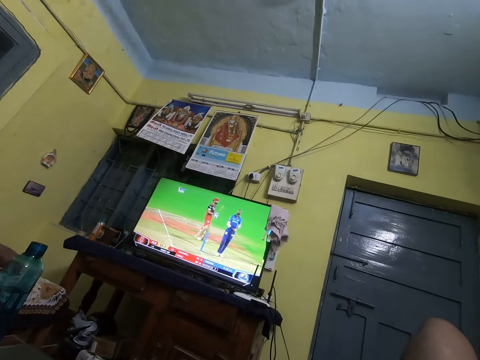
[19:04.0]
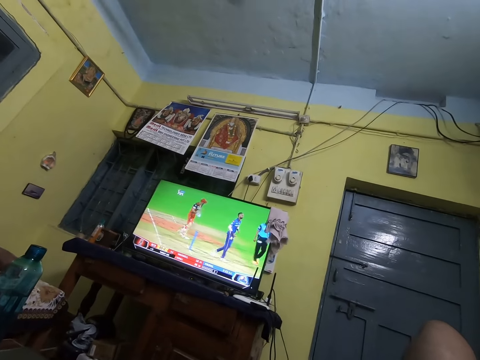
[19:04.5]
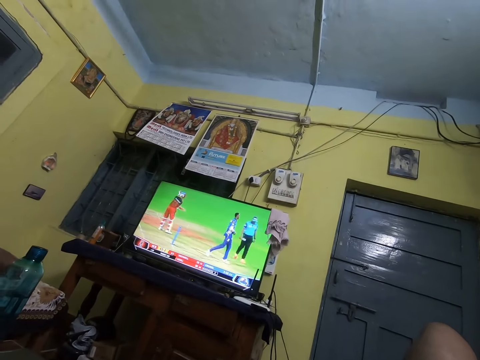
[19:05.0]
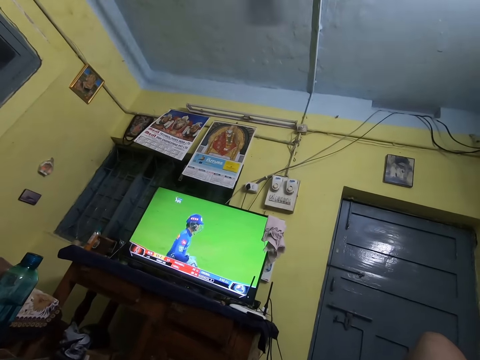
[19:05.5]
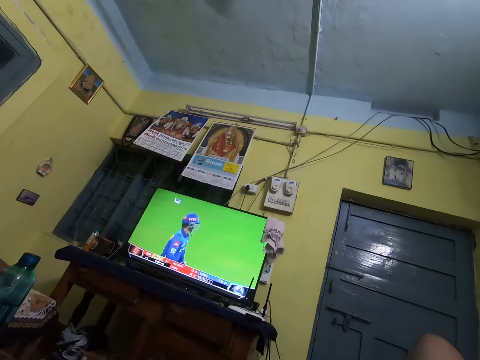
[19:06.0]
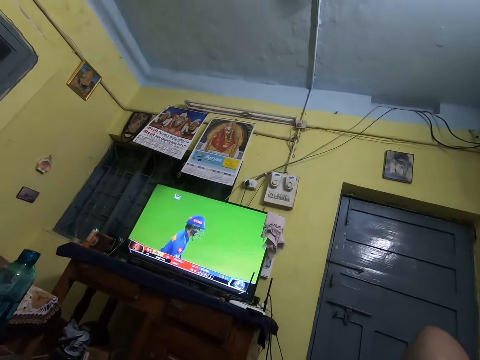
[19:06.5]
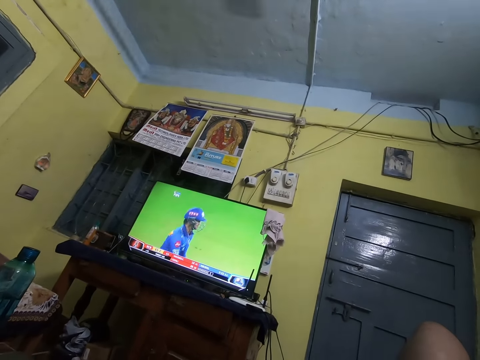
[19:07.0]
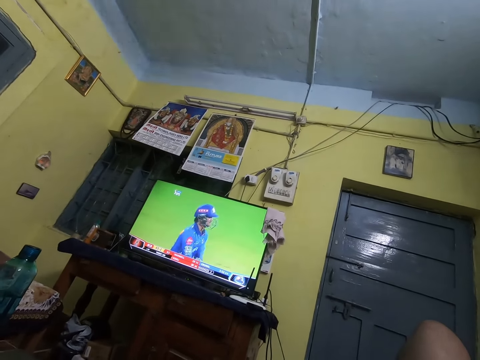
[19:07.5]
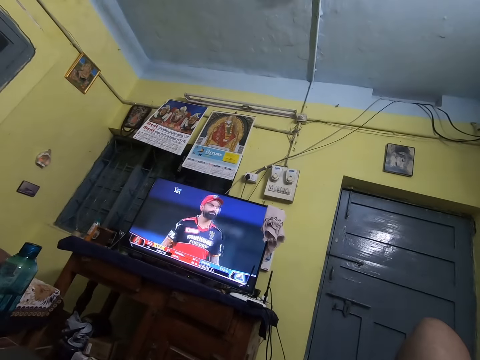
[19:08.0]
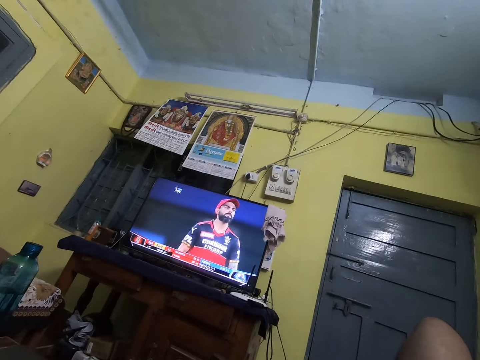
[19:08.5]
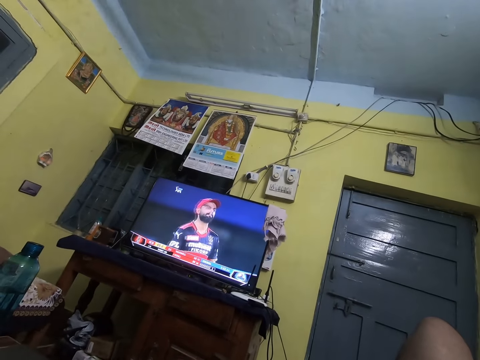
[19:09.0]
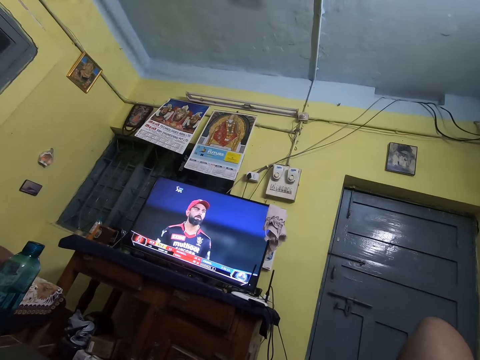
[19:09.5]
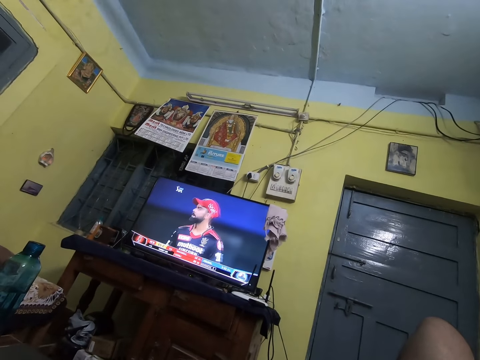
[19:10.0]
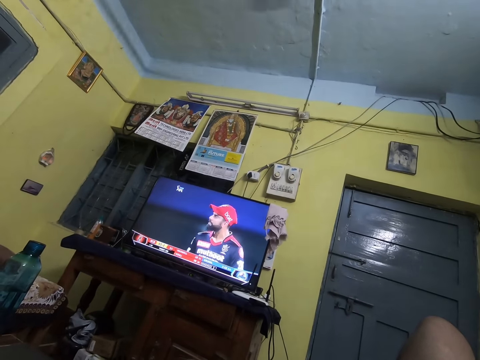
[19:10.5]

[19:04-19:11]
The camera wearer clears his throat.

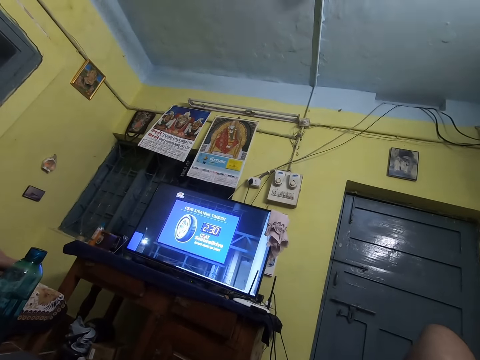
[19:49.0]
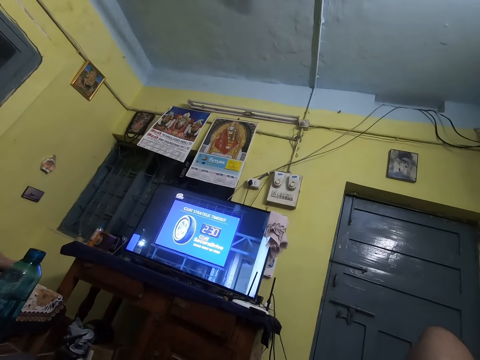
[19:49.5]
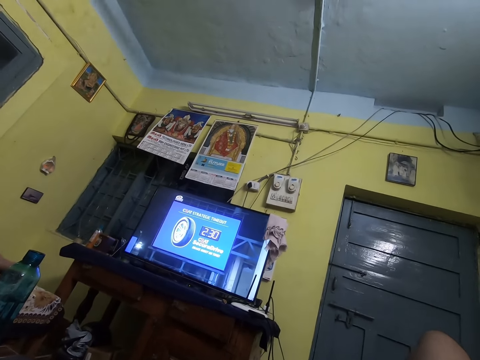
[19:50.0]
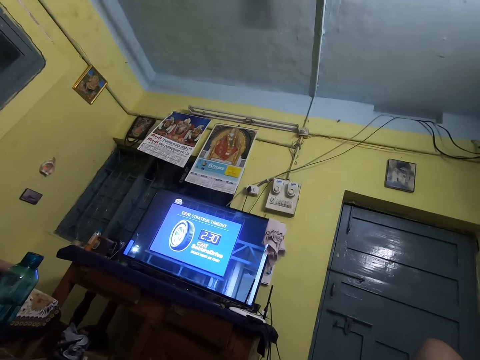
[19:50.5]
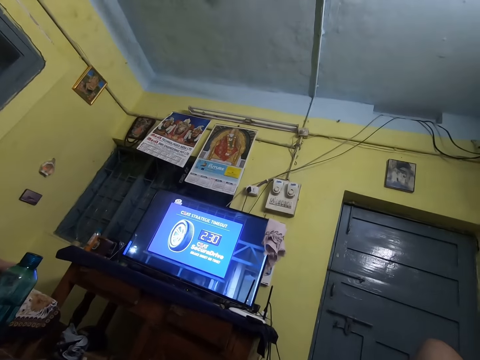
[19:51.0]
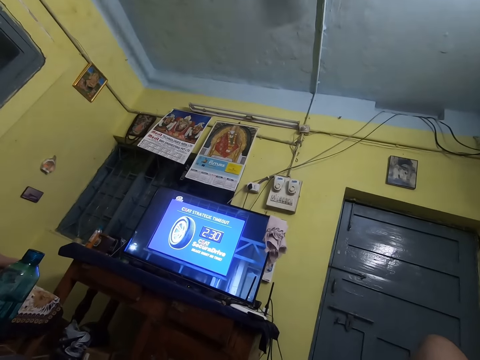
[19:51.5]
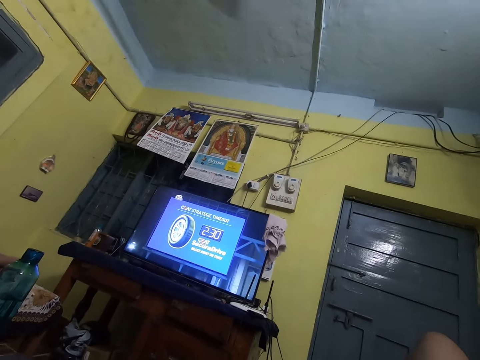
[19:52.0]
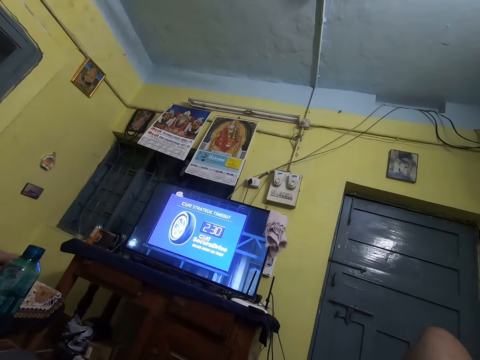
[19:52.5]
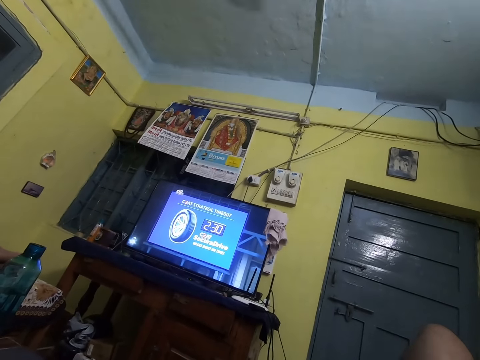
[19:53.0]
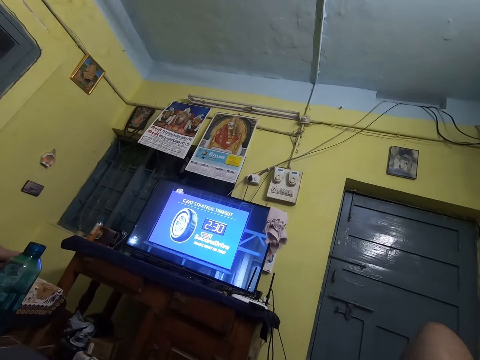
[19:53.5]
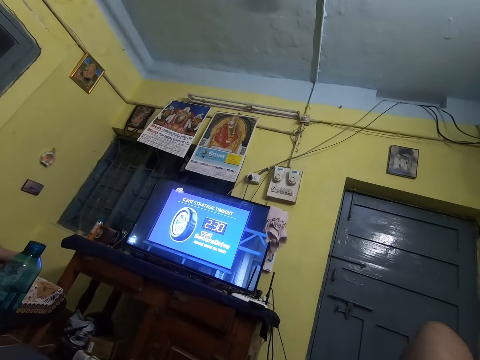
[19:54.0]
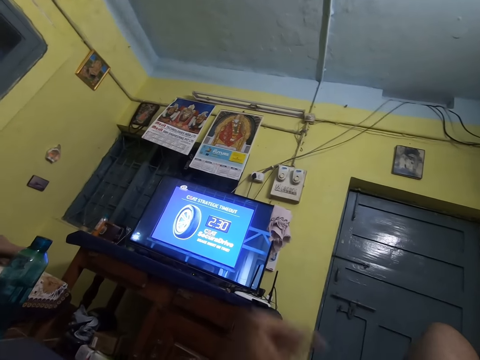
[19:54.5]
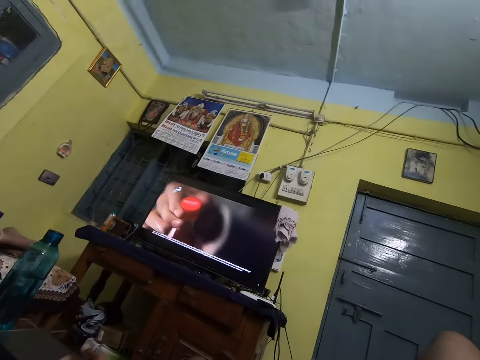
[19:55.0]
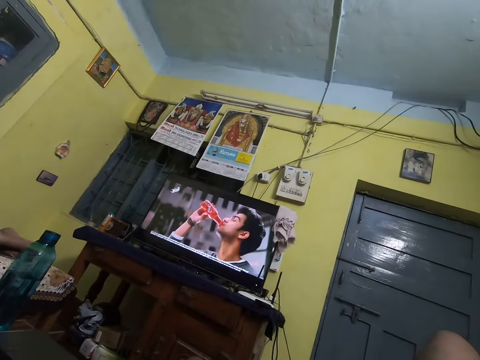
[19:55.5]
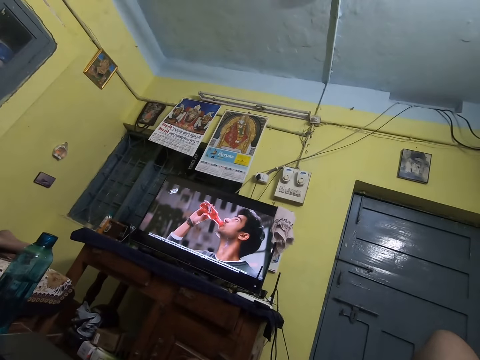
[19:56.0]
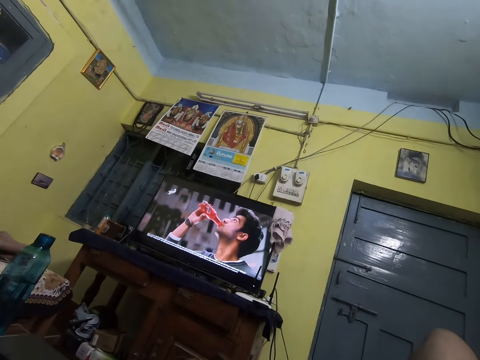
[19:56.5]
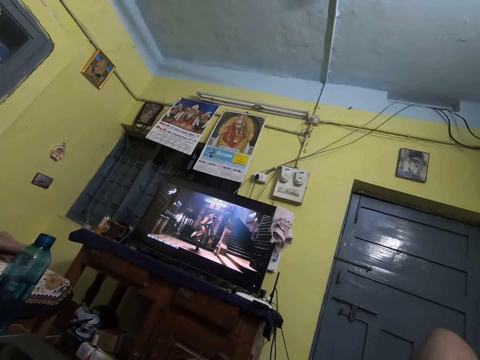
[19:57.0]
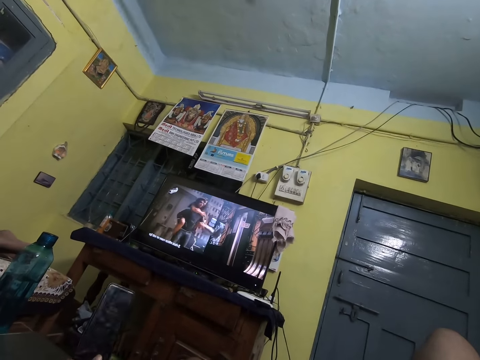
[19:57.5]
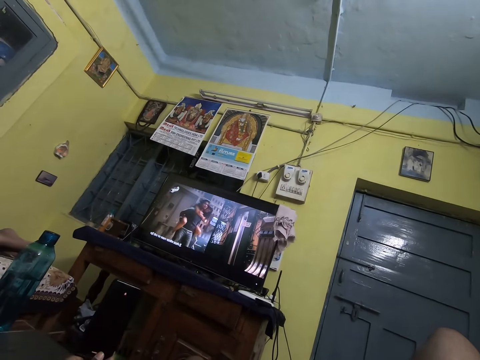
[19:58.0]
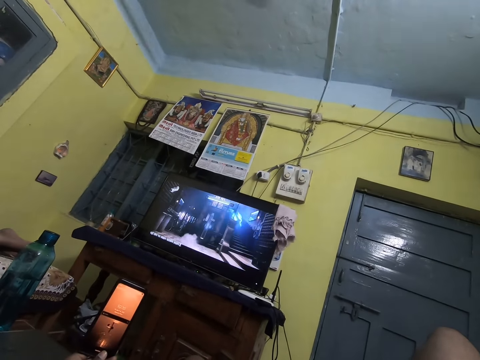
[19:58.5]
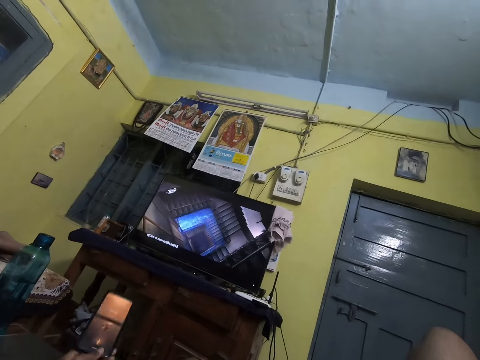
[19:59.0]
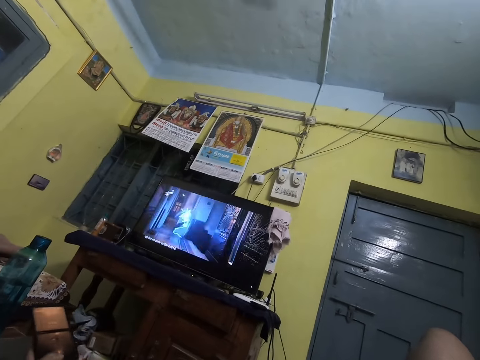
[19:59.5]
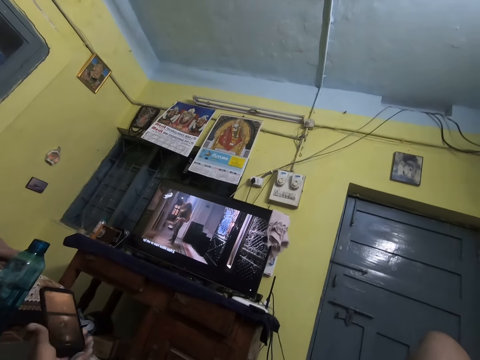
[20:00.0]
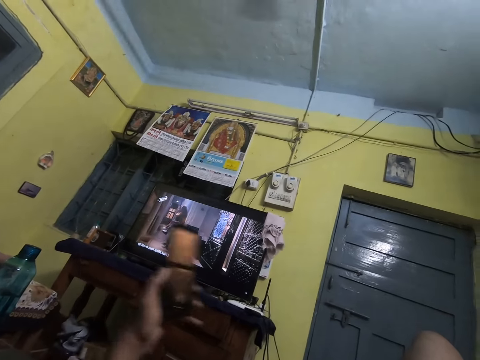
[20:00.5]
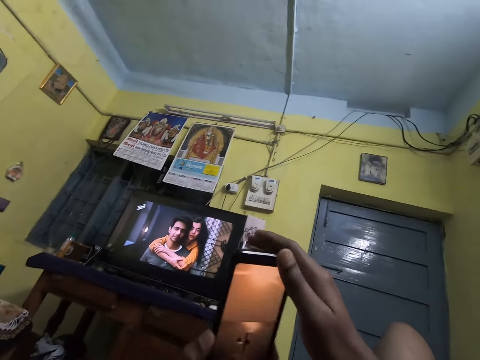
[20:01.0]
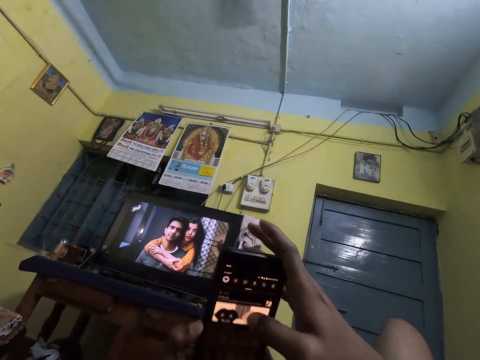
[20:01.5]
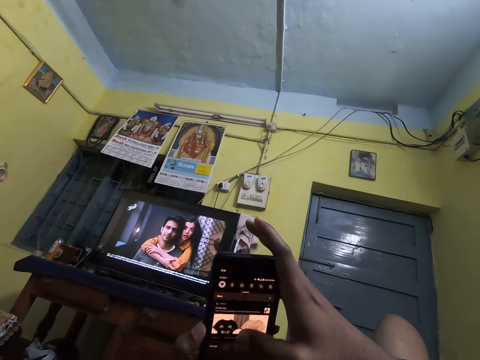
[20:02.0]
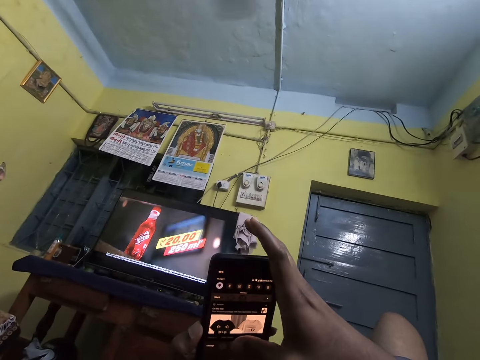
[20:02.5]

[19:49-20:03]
The camera wearer clears his throat. He moves his left hand. He uses his phone.

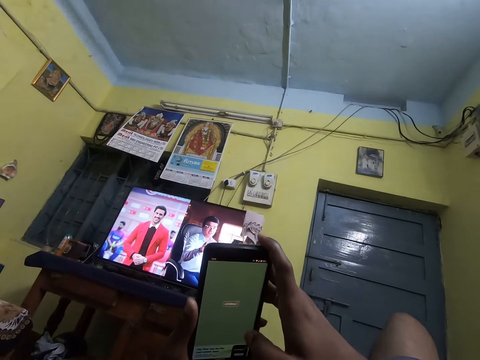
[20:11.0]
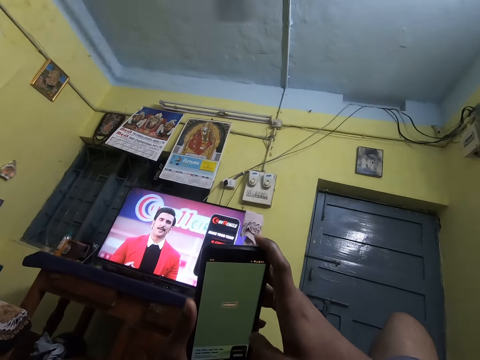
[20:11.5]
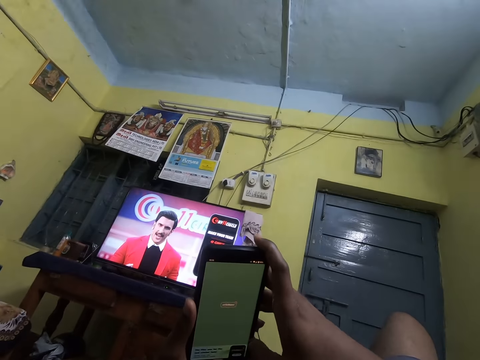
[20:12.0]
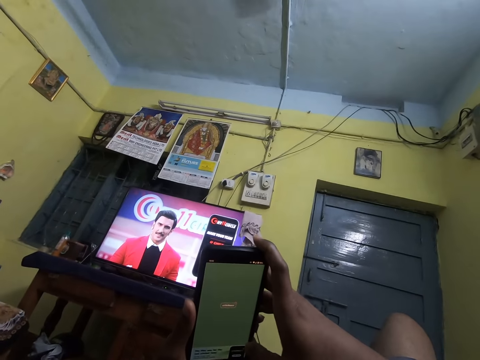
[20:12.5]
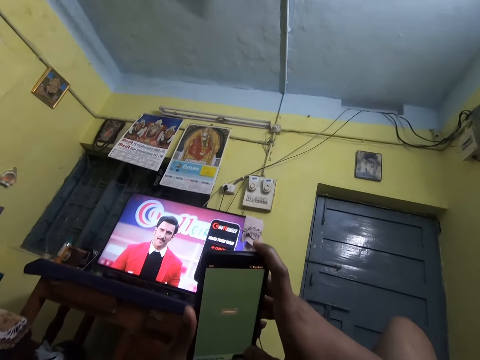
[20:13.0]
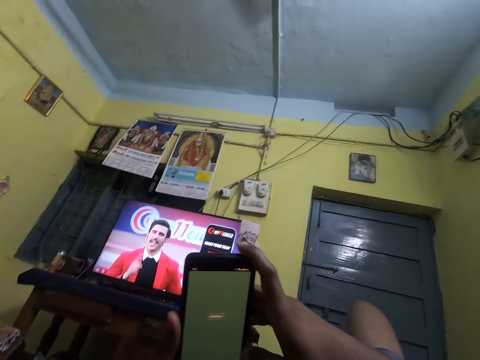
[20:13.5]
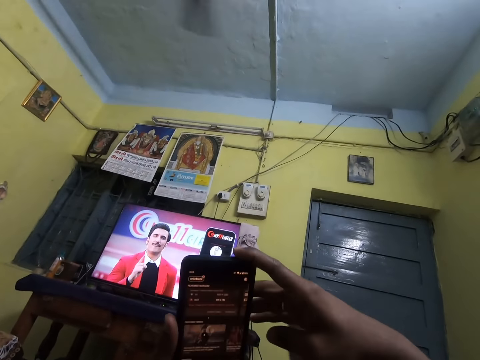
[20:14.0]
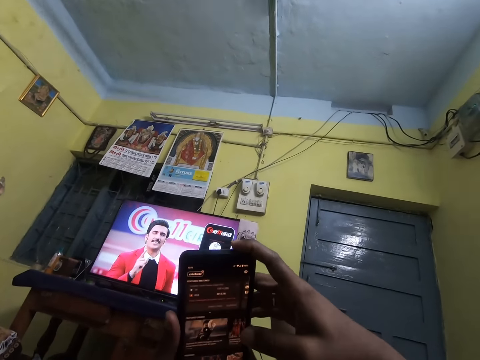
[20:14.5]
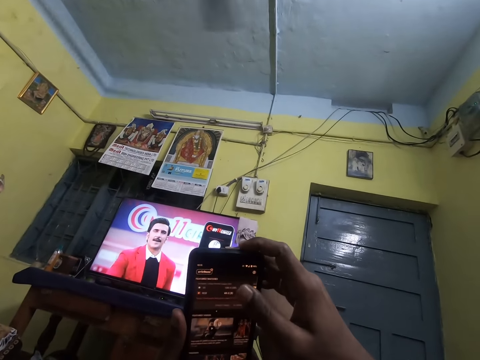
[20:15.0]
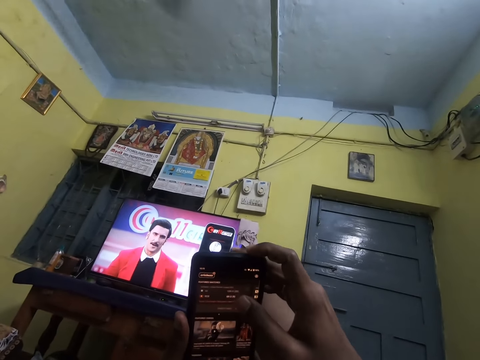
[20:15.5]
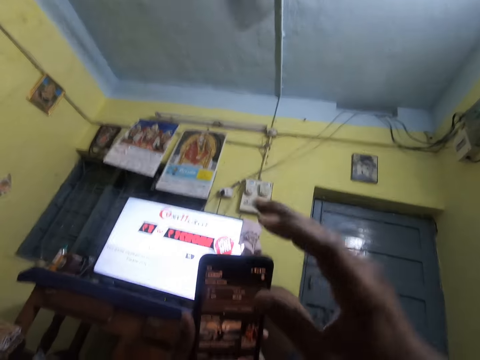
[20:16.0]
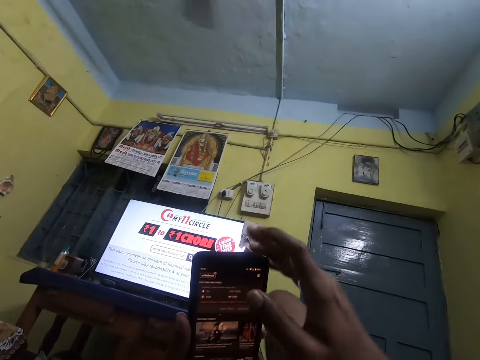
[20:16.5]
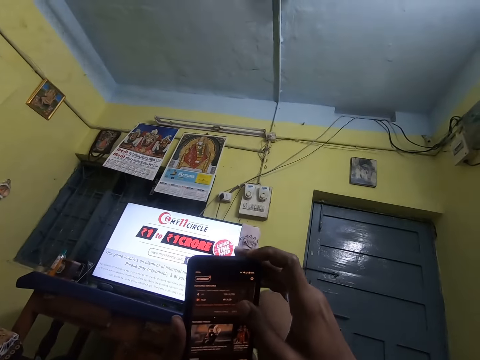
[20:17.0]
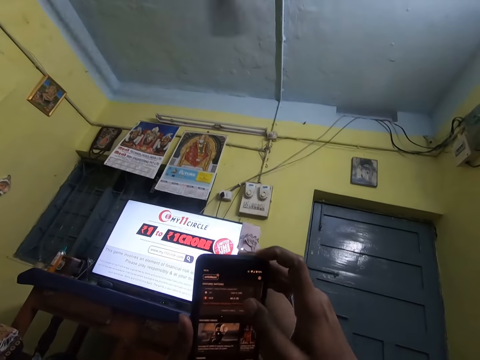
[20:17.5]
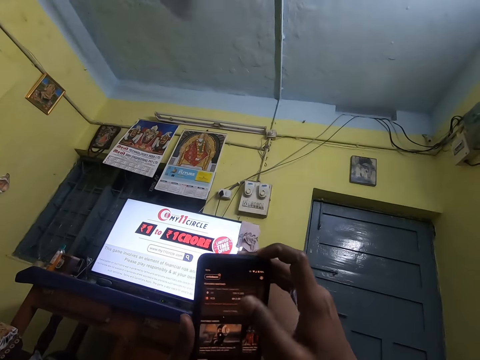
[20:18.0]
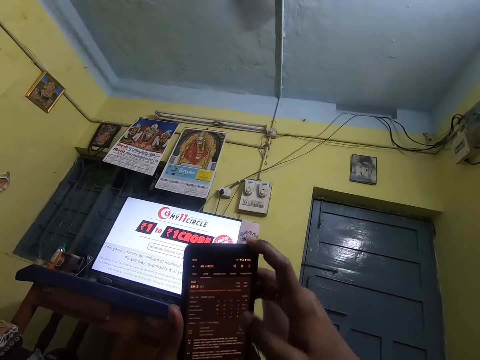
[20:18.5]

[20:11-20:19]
The camera wearer talks to a lady.
